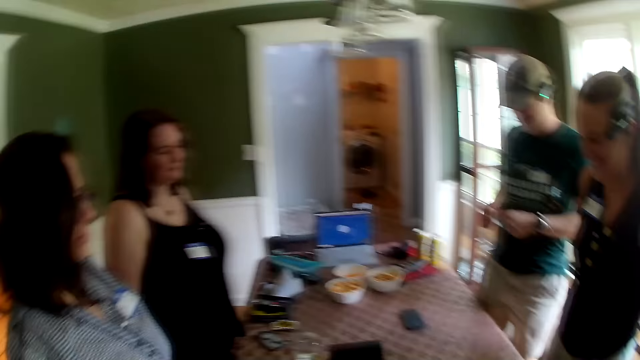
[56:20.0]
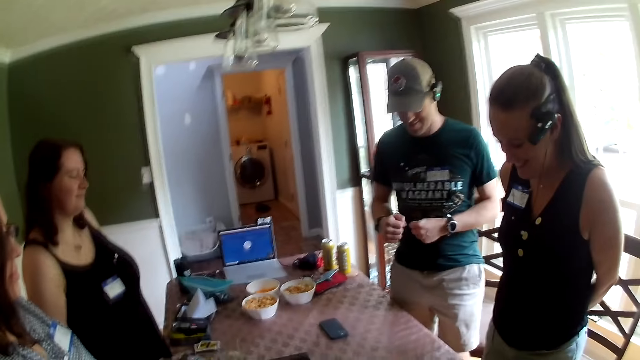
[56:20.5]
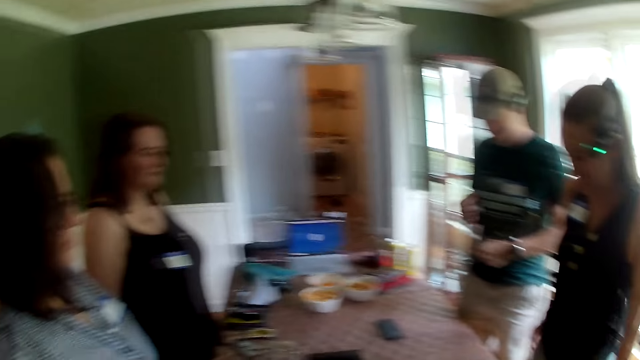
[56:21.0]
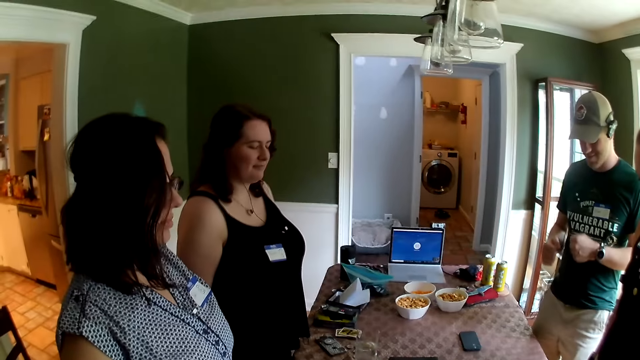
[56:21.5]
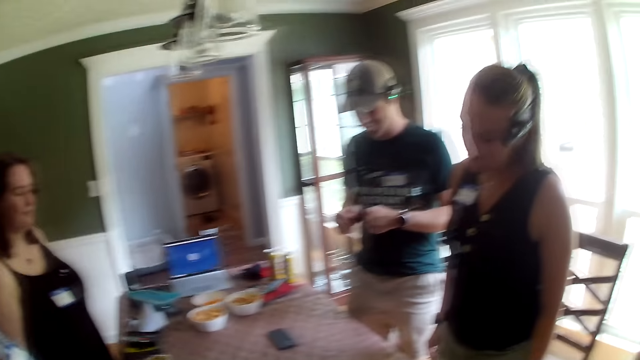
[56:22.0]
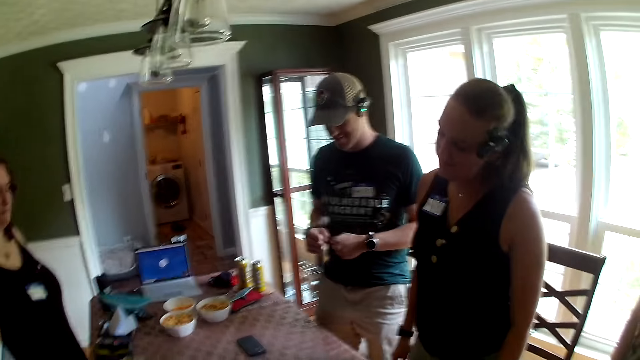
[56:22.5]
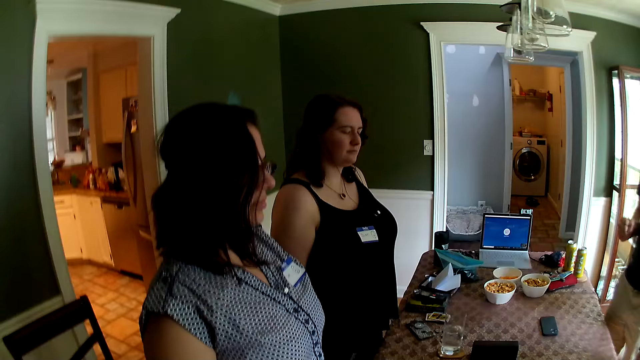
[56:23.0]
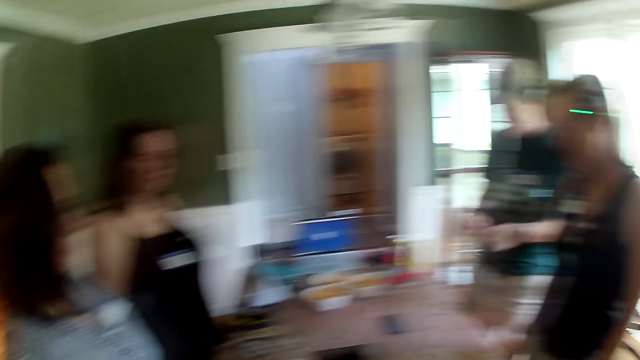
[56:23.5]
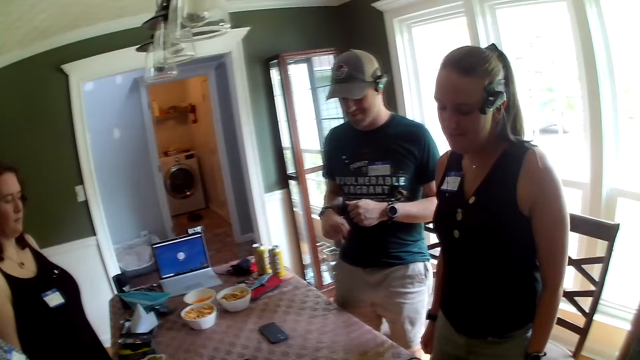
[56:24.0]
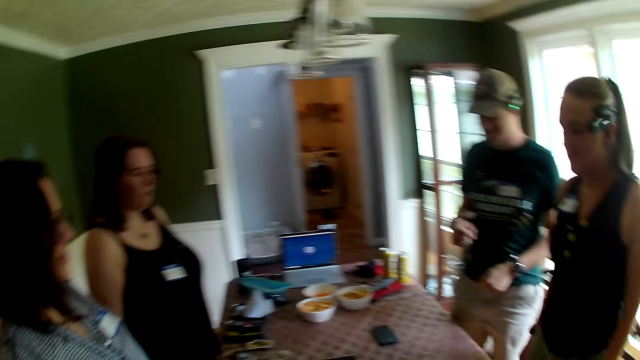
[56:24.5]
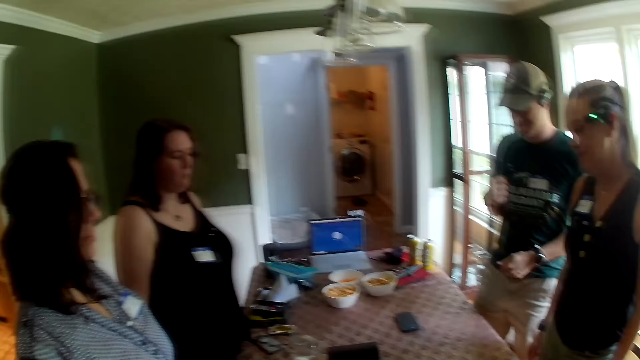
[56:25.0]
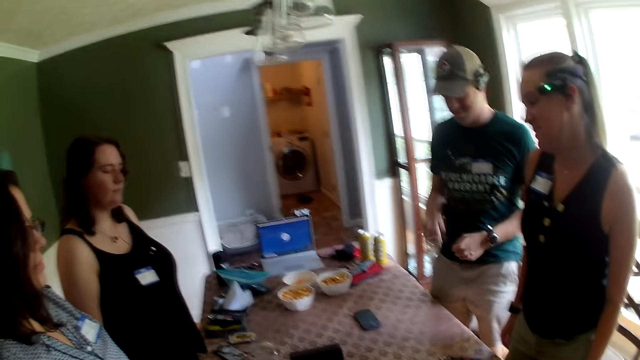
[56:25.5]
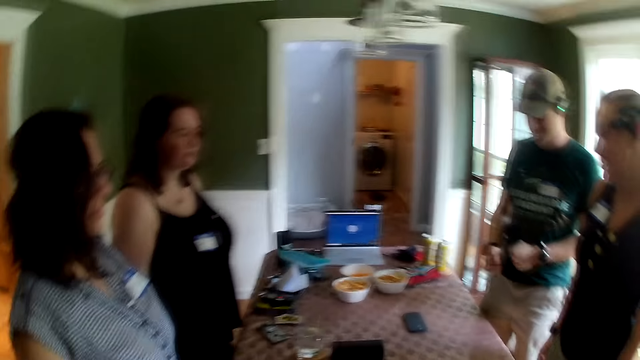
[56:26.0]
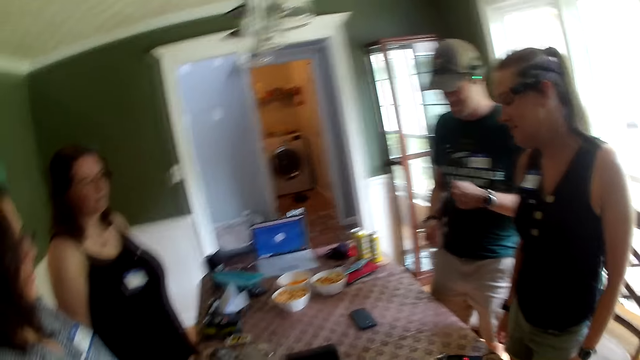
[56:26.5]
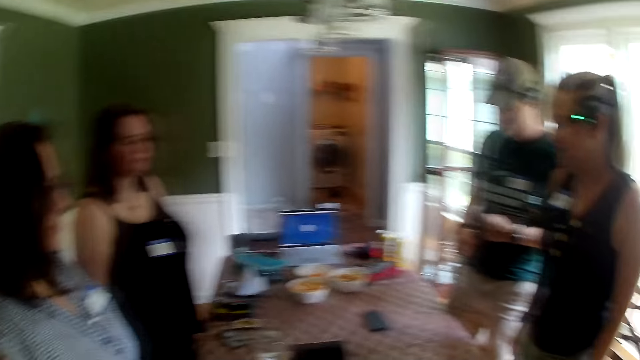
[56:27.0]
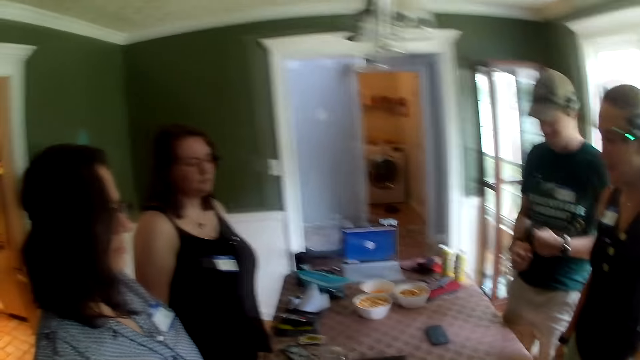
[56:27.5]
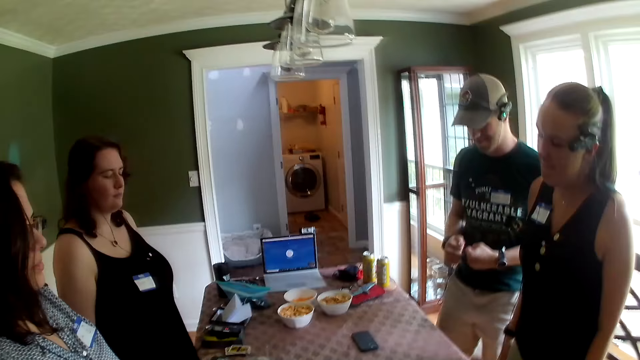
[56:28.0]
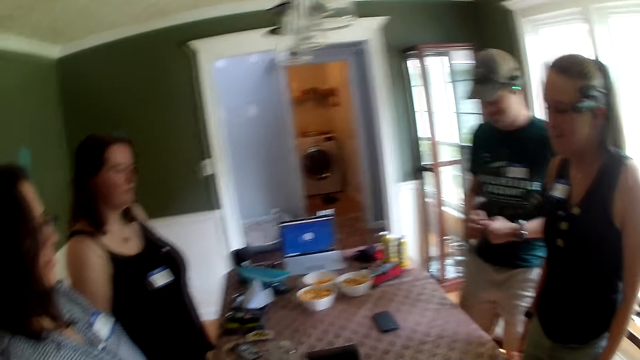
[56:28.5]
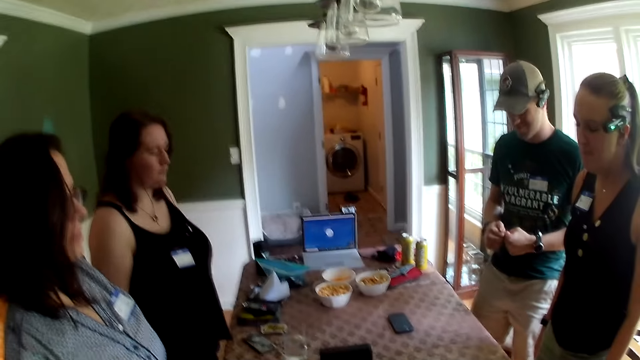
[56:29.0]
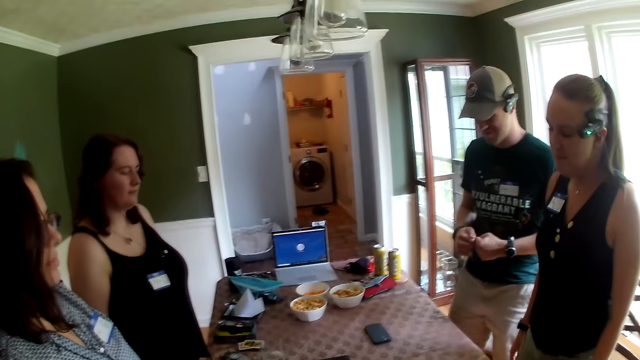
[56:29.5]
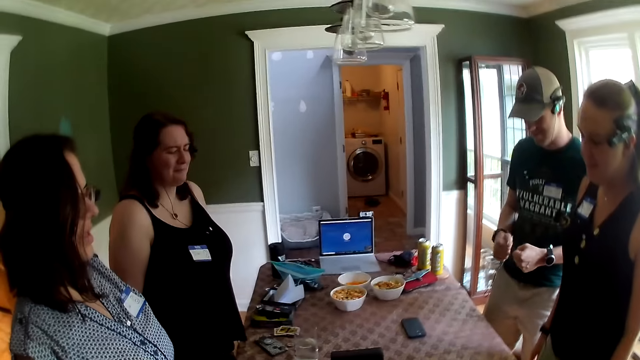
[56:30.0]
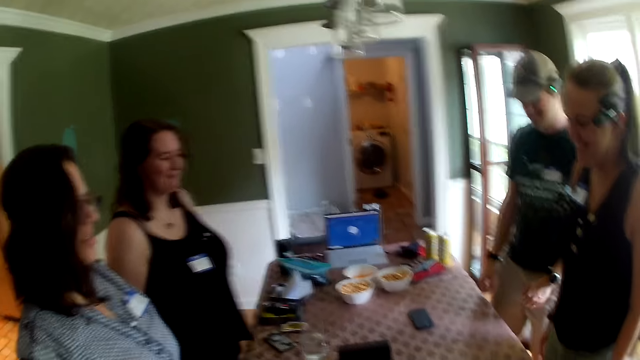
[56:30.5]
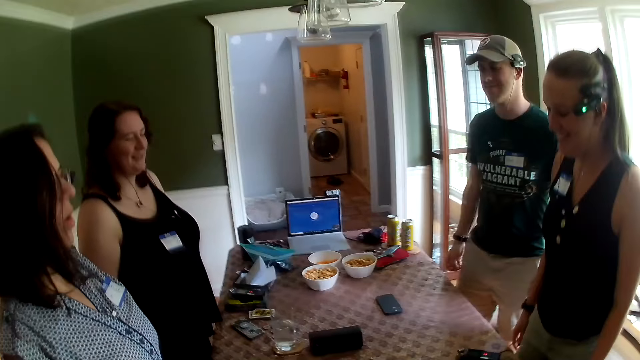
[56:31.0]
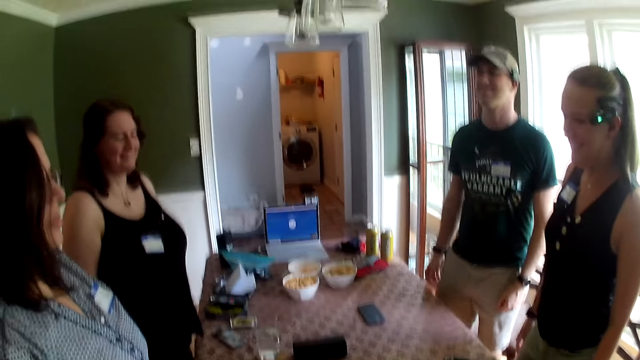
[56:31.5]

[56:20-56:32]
A woman dances. The camera wearer converses with the people at the table.

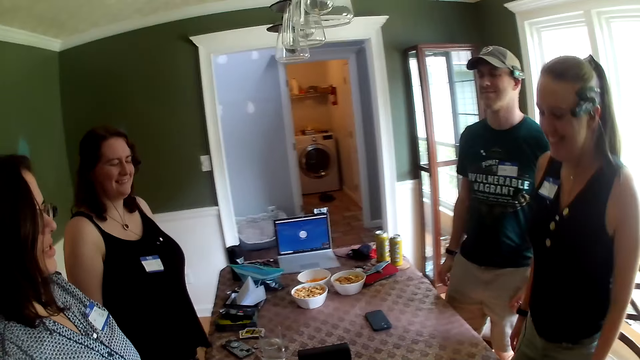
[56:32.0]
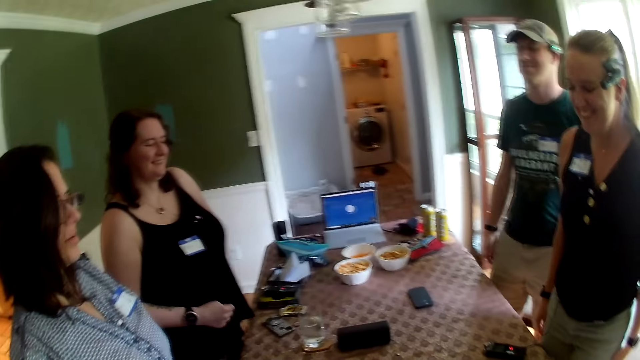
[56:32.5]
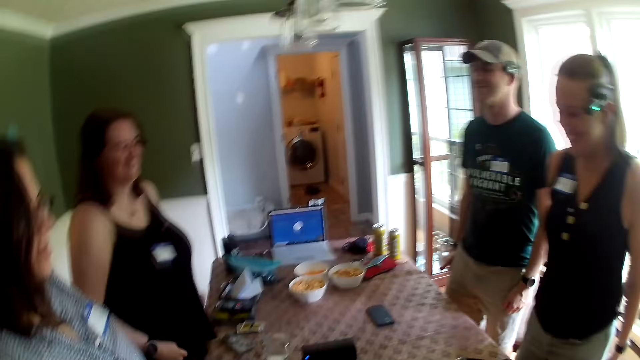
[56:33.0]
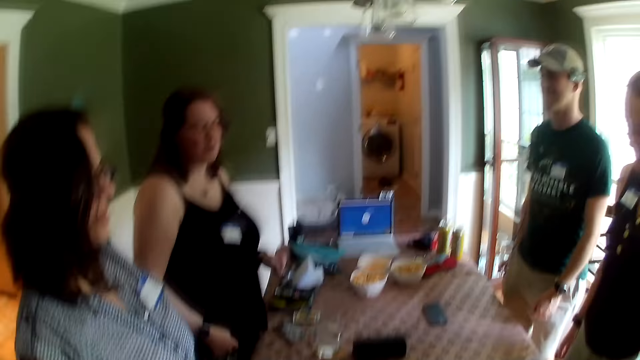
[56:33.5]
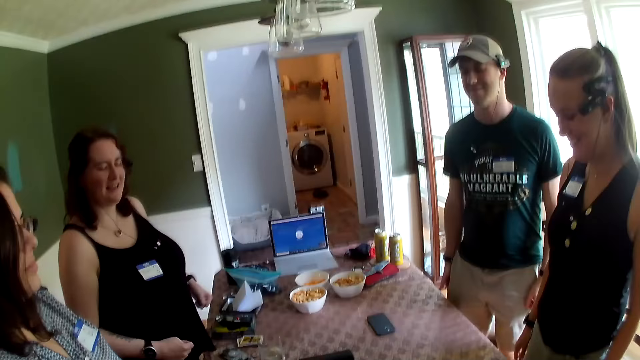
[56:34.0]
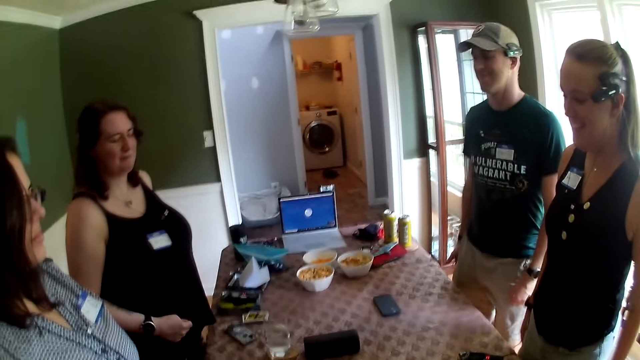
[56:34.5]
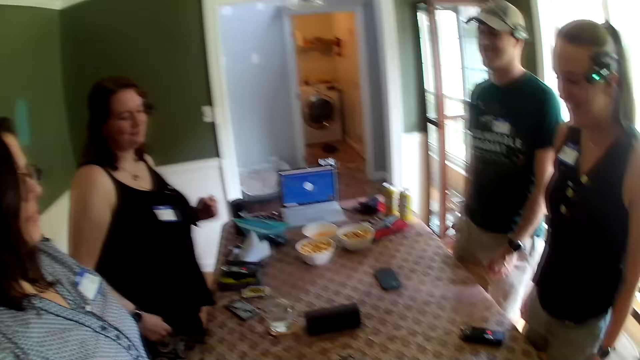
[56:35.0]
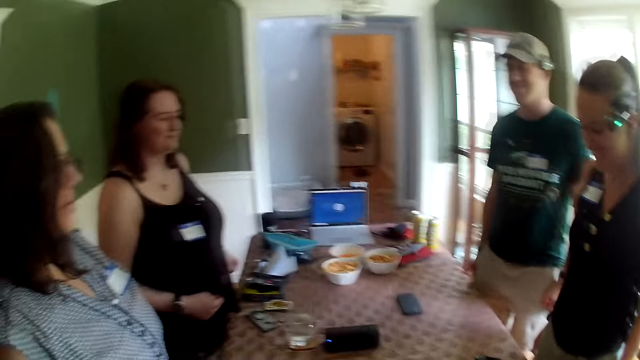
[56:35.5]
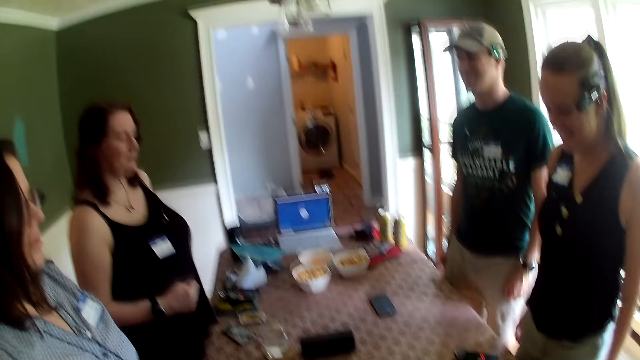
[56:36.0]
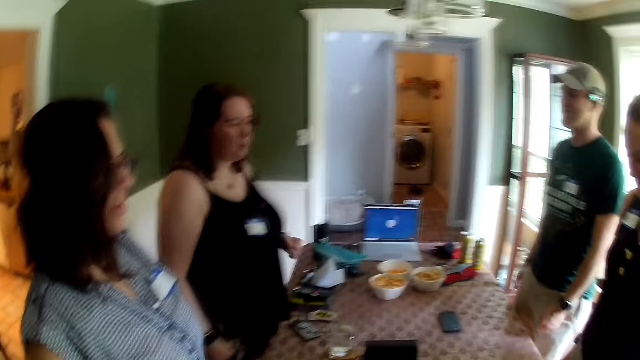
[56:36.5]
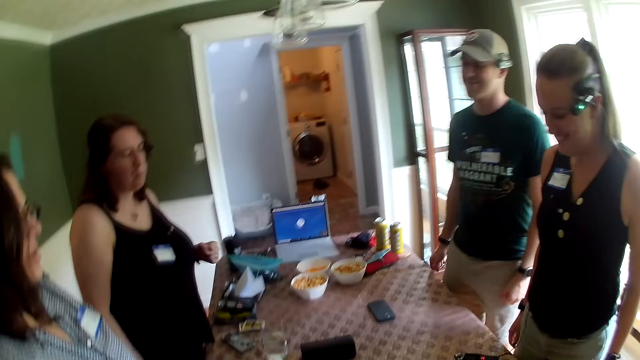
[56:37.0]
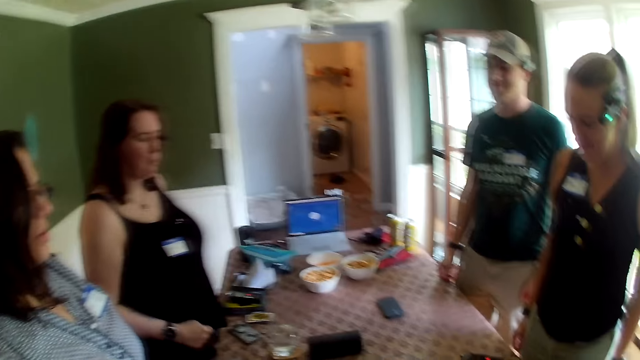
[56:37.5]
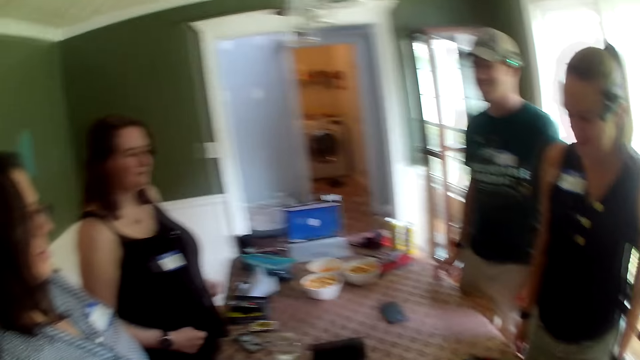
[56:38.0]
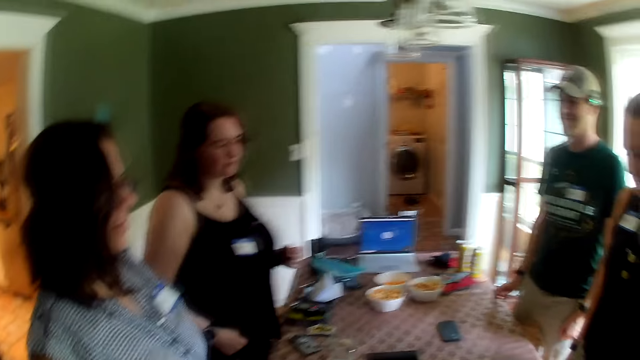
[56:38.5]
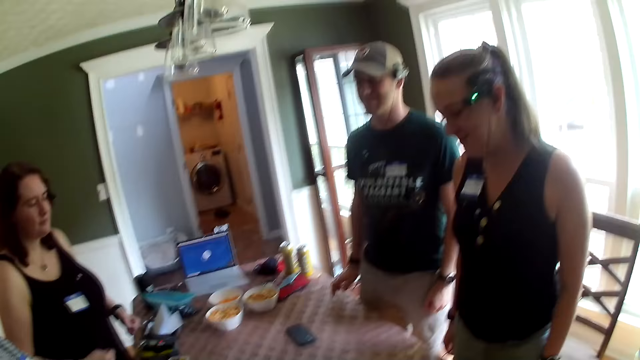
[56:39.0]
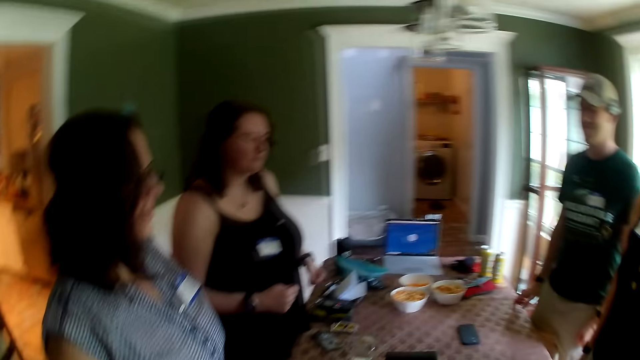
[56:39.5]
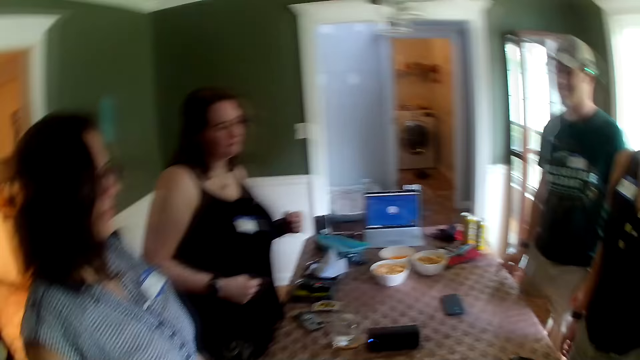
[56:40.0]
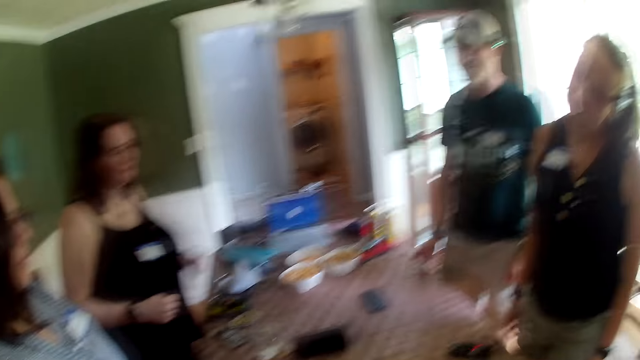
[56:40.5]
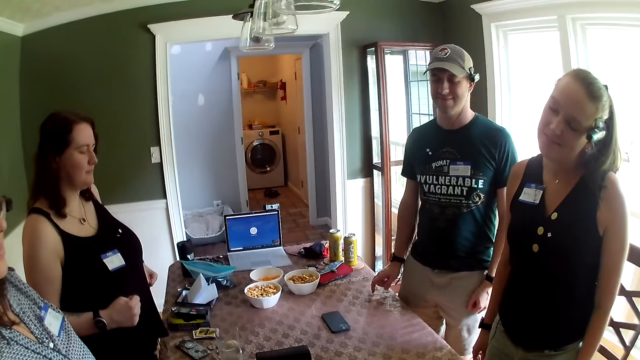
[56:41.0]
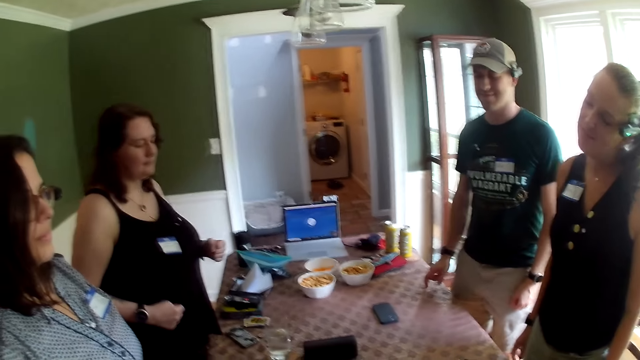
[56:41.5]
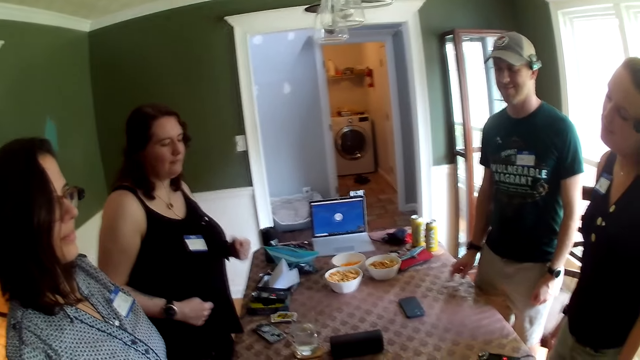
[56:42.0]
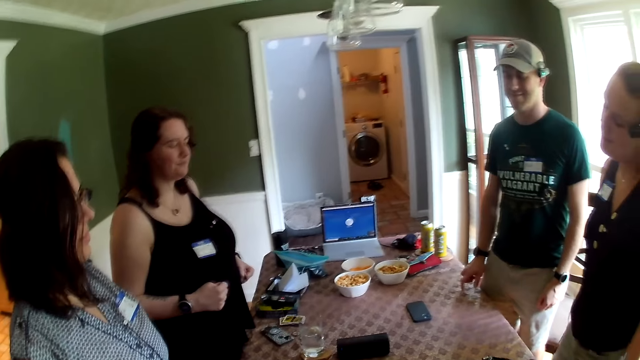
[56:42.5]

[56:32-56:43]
A man touches the table with his right hand.
